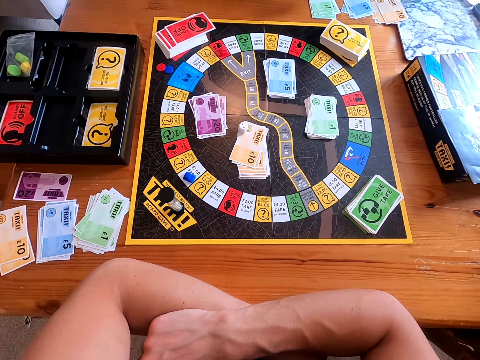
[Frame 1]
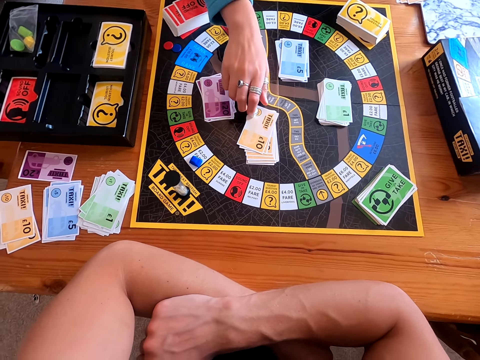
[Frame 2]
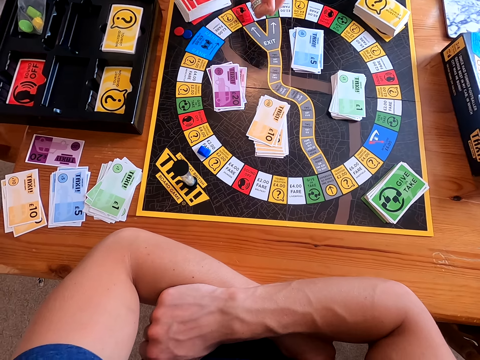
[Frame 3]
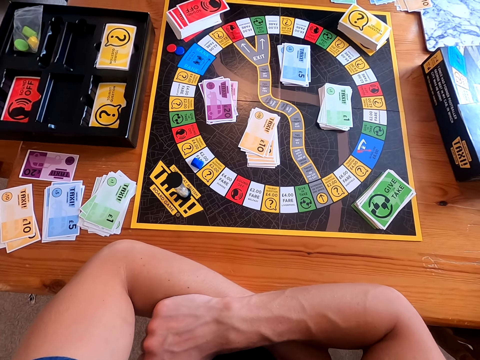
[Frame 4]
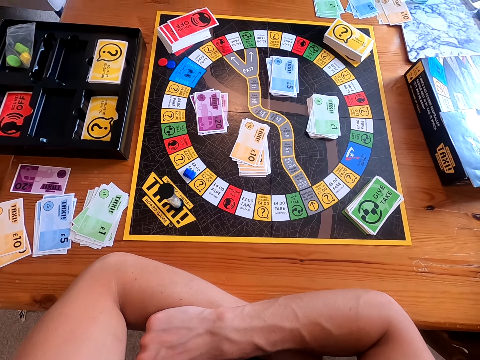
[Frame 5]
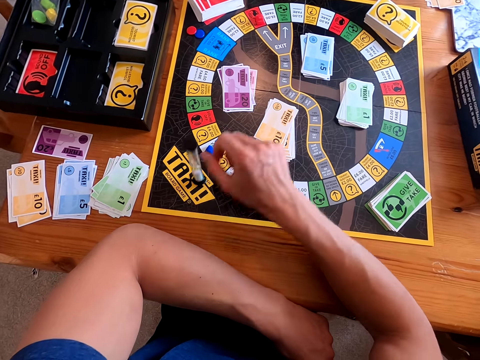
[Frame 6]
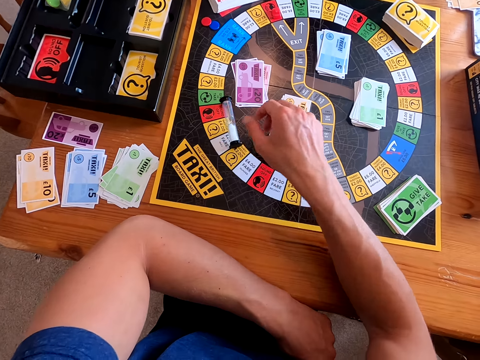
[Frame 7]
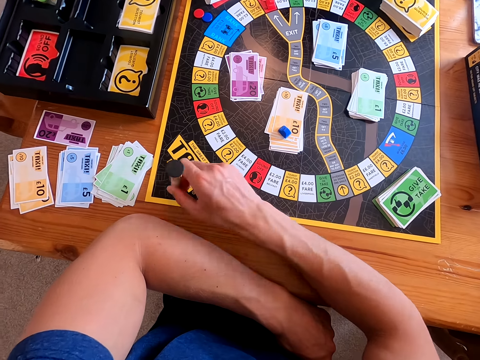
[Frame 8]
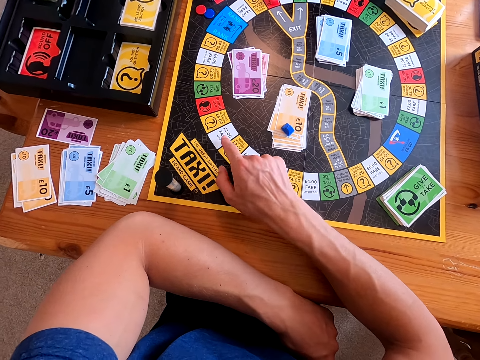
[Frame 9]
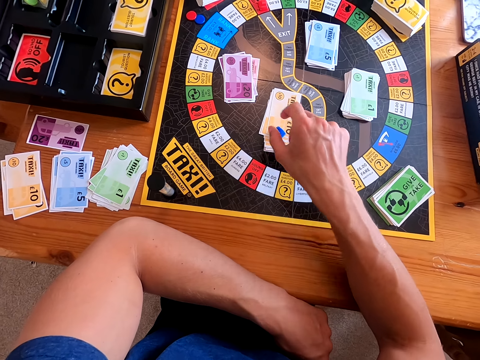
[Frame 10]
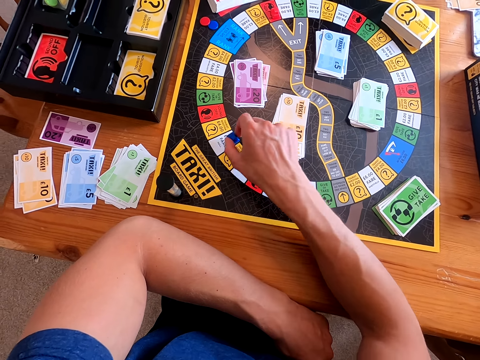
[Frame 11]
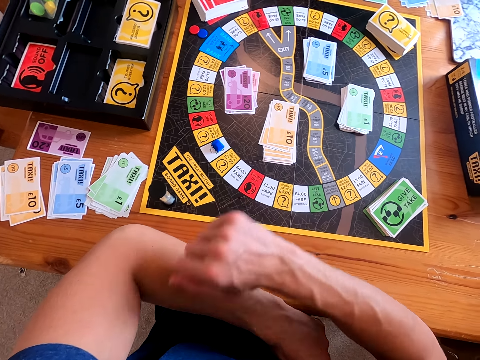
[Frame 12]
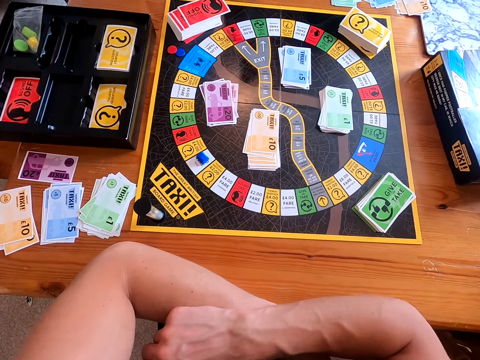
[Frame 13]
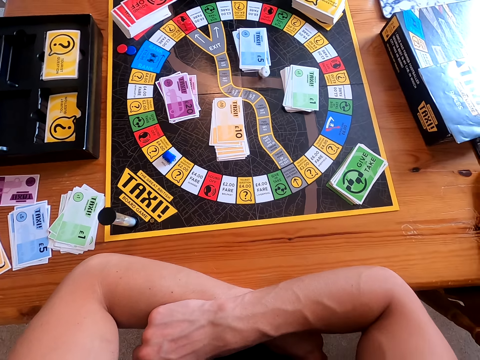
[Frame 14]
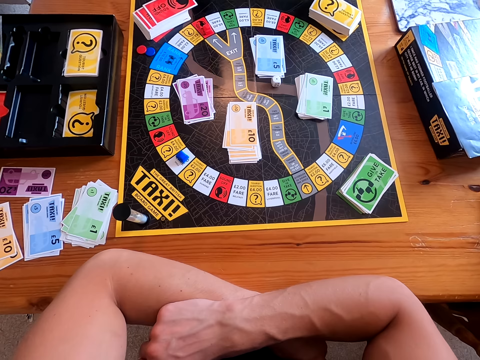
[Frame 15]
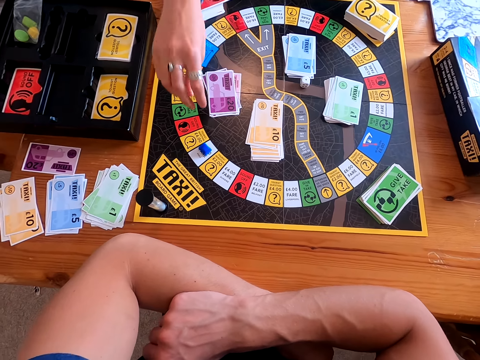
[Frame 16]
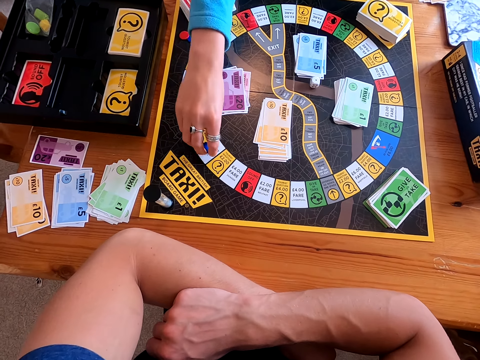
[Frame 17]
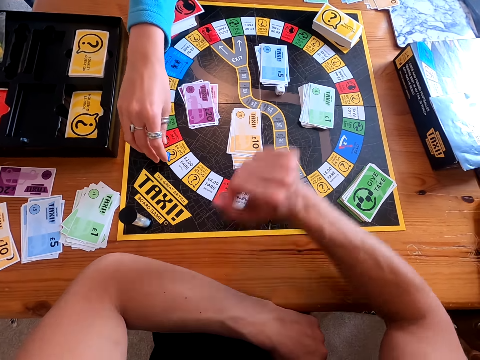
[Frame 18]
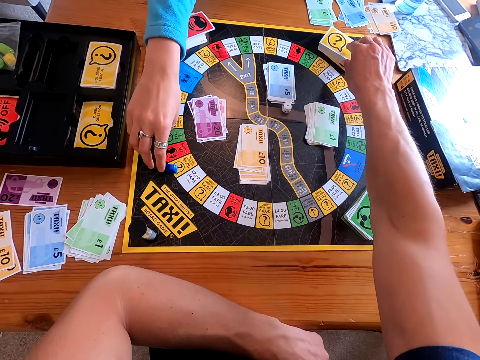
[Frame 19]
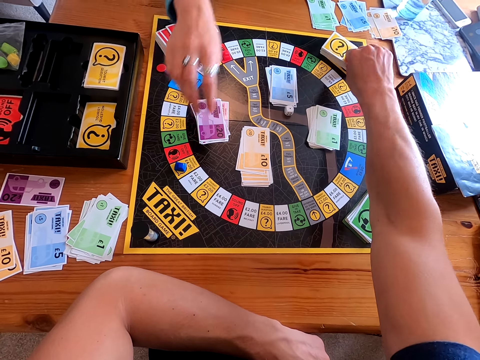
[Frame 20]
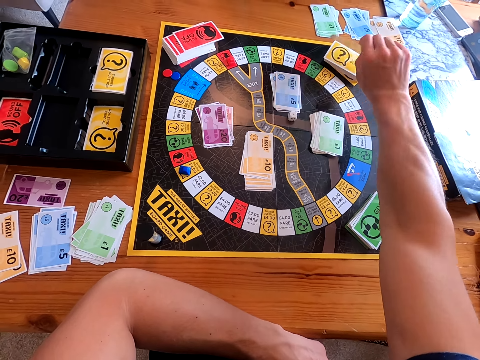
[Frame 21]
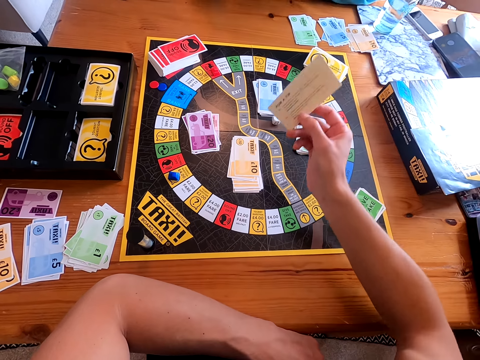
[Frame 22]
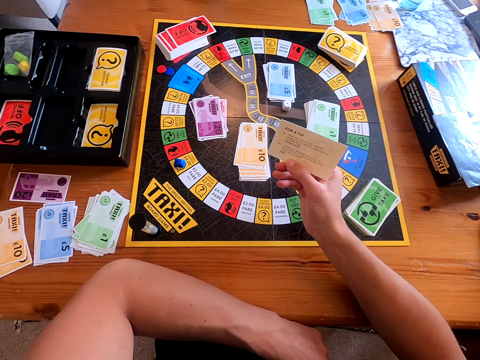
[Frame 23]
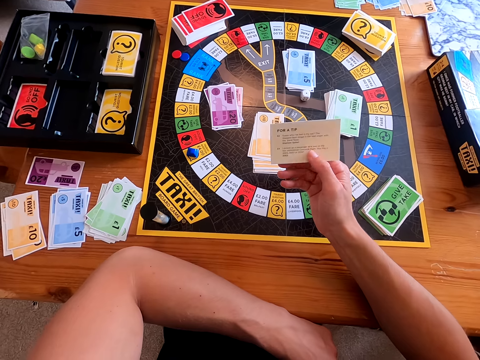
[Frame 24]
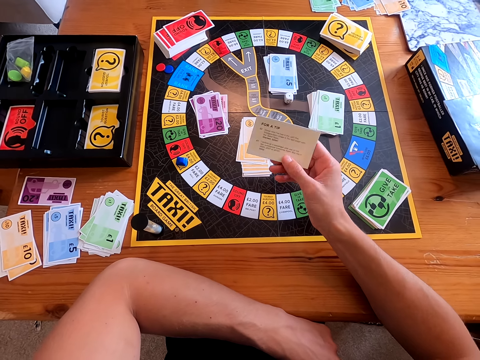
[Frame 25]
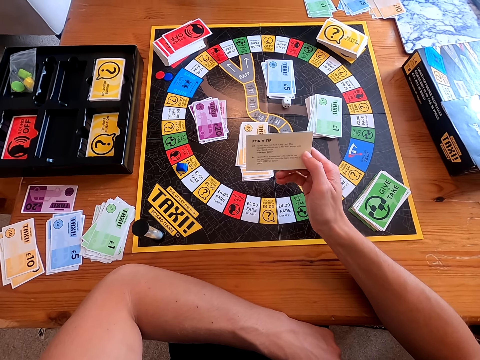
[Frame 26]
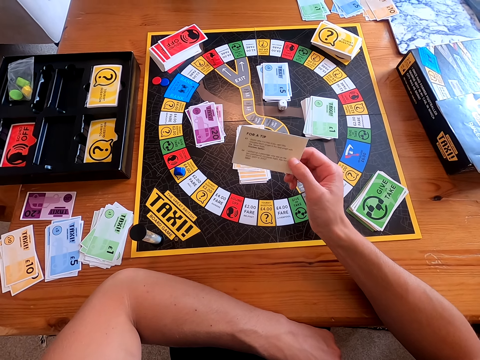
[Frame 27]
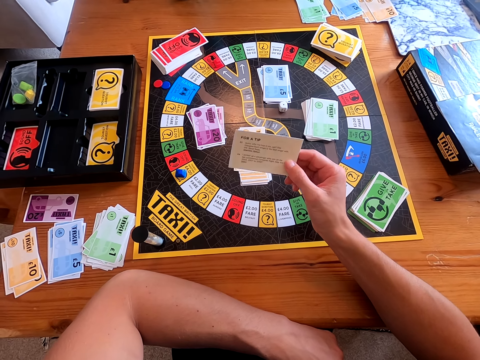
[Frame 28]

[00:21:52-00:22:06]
The camera wearer picks the dice with her right hand. A woman picks the dice from the board. The camera wearer shakes the dice with her right hand. The woman kicks something with her right hand, picks up something and picks something. The camera wearer places the piece on the board. The woman places something on the board. The camera wearer throws the dice on the board. The woman throws the dice on the board. The camera wearer picks something. The woman moves the piece on the board. The camera wearer puts something on the board and picks a card from the board. The woman picks a yellow card and reads the back of the yellow card.

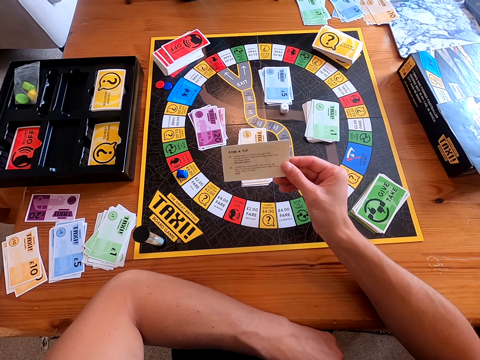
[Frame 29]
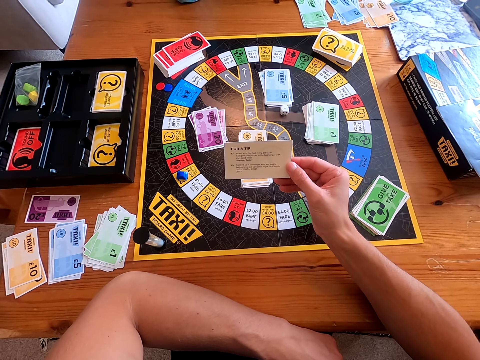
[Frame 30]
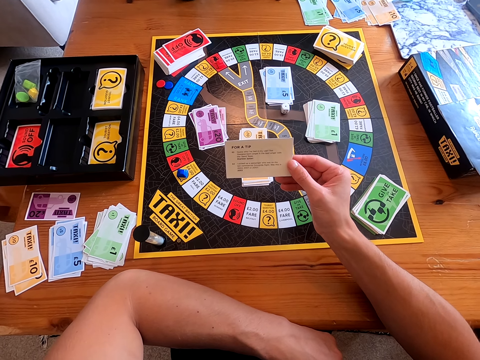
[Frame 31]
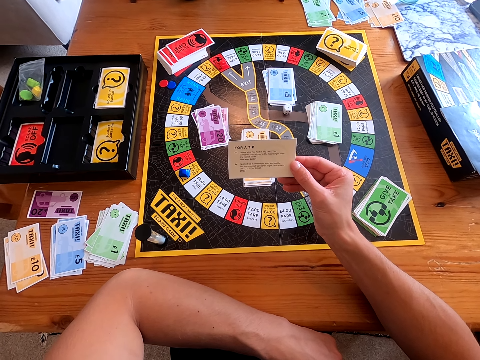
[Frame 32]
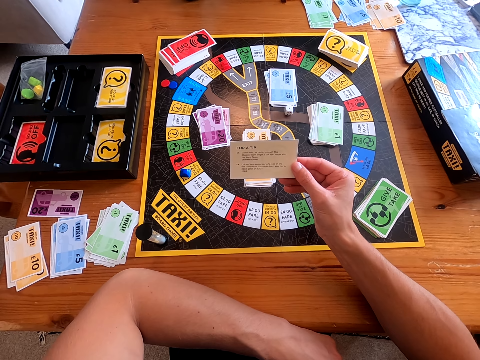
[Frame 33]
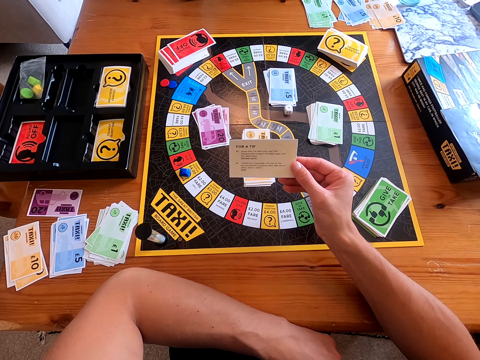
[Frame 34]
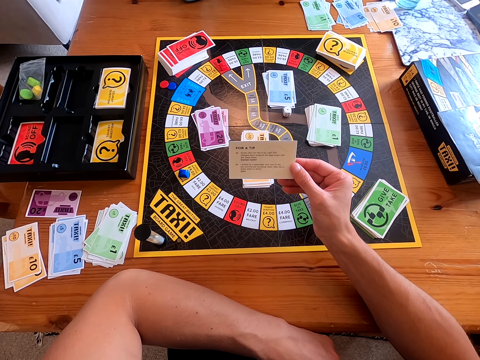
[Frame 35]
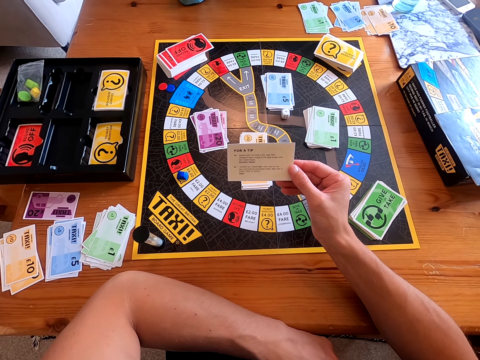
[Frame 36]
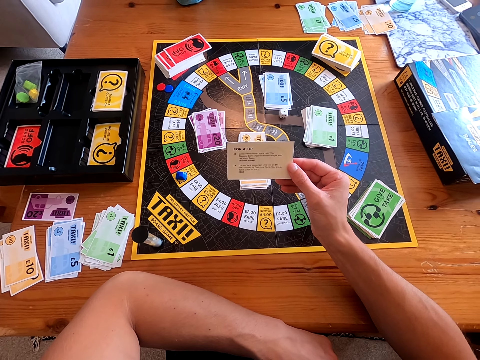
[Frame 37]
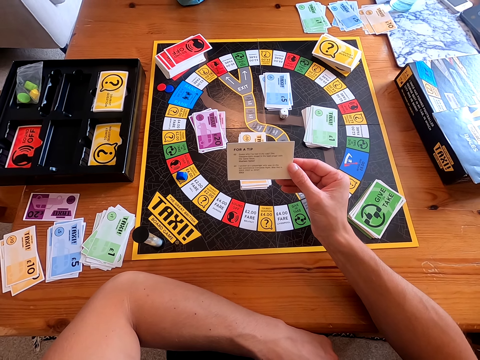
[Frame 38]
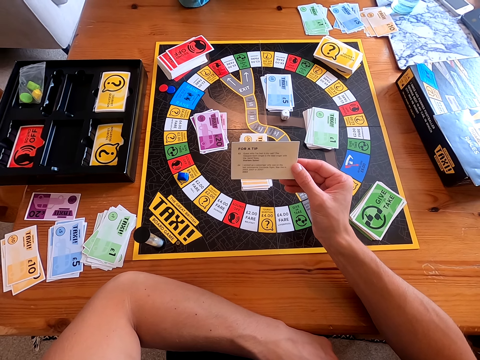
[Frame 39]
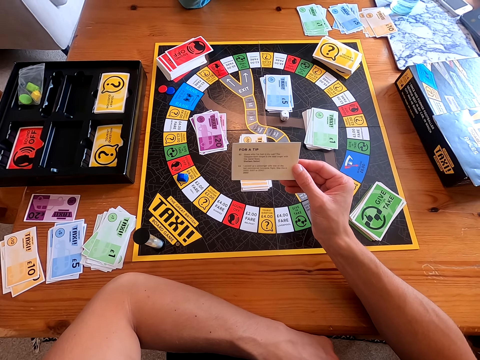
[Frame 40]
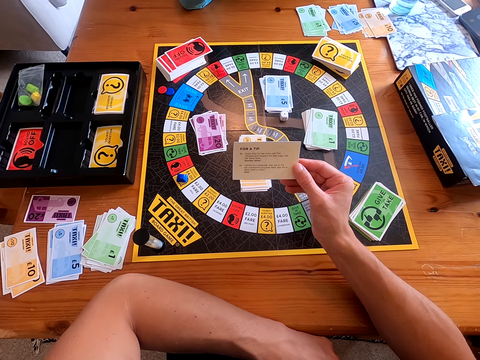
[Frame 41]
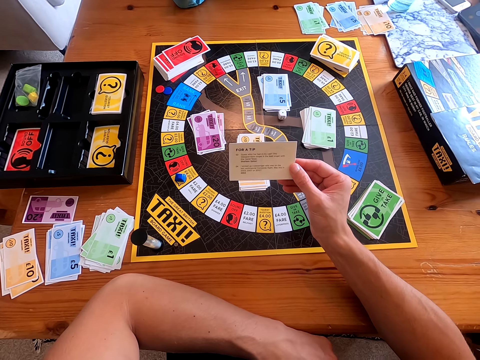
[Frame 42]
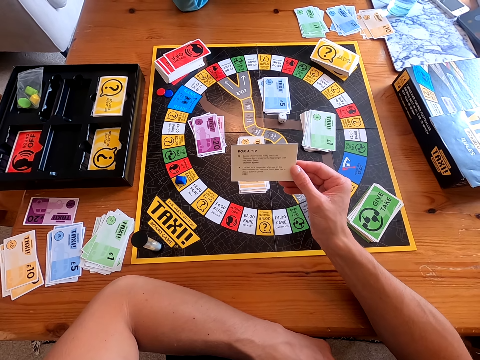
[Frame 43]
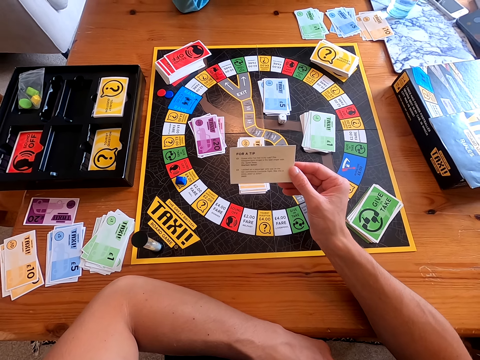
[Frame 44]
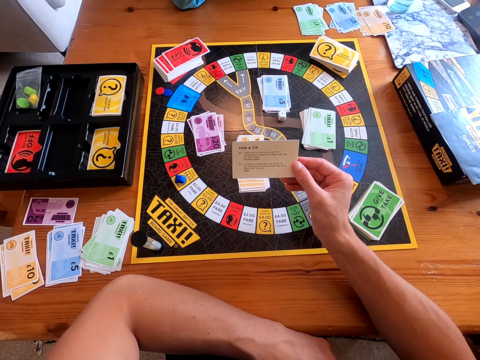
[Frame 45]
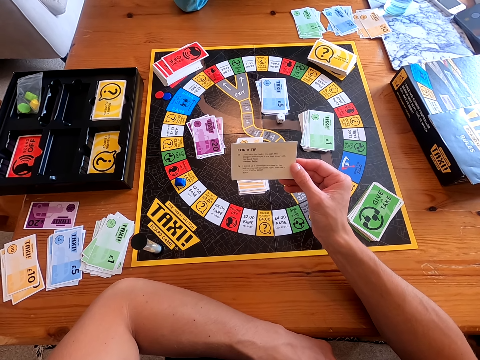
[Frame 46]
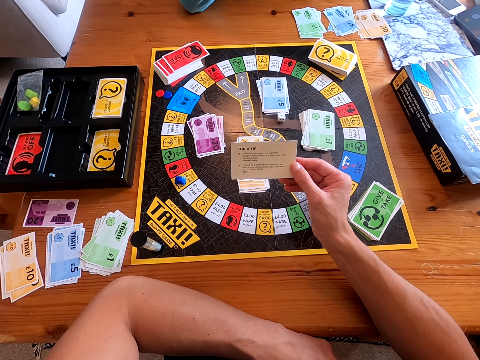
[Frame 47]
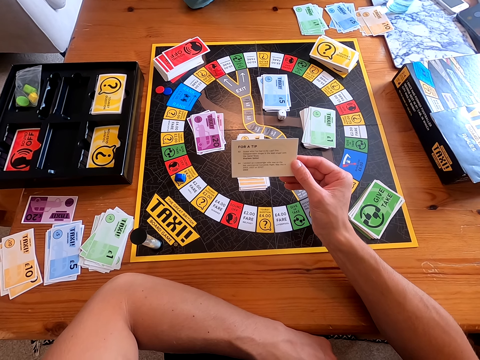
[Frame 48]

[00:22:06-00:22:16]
The camera wearer reads the question on the card. A woman answers the question on the card.

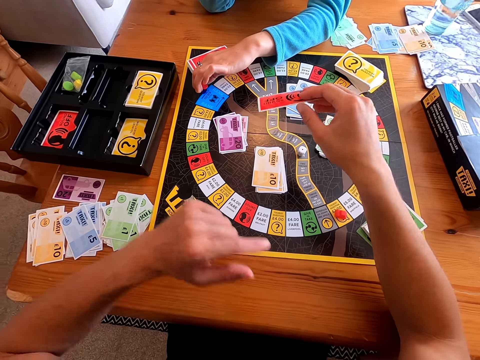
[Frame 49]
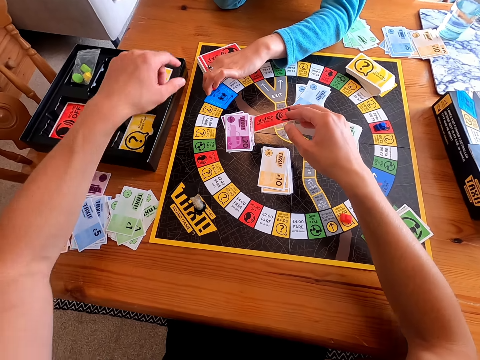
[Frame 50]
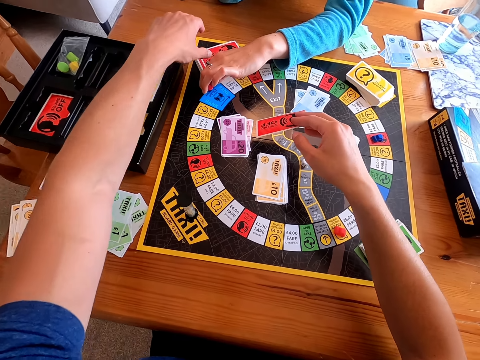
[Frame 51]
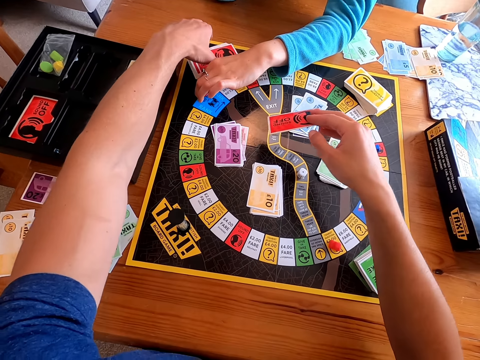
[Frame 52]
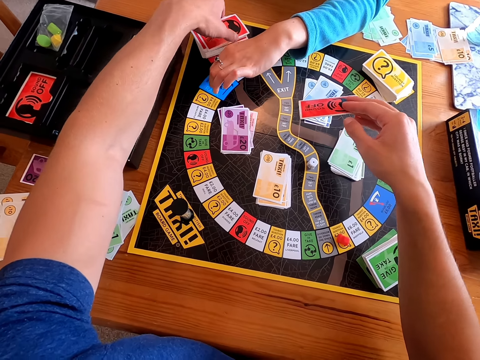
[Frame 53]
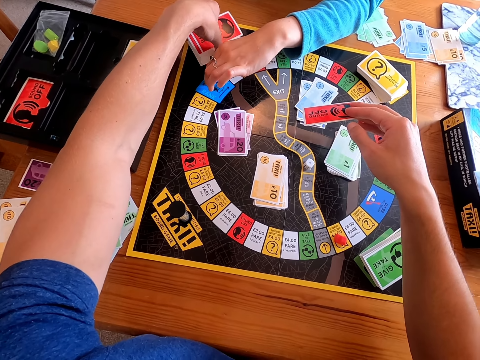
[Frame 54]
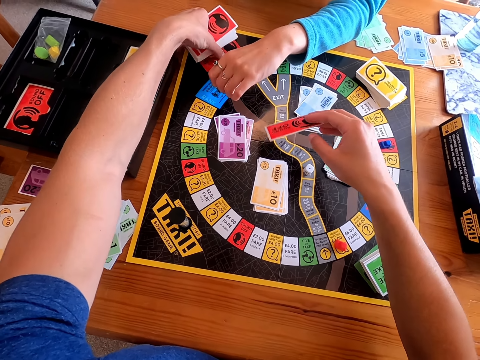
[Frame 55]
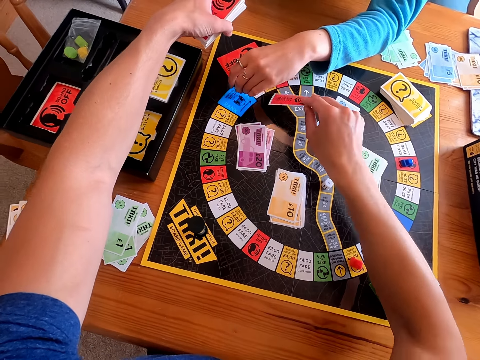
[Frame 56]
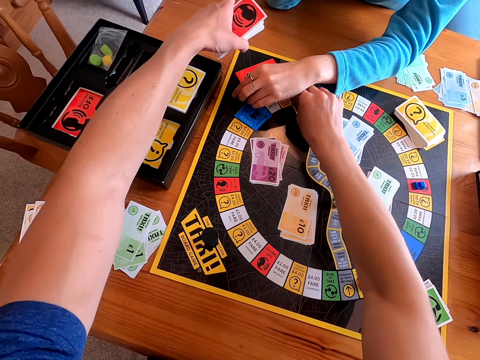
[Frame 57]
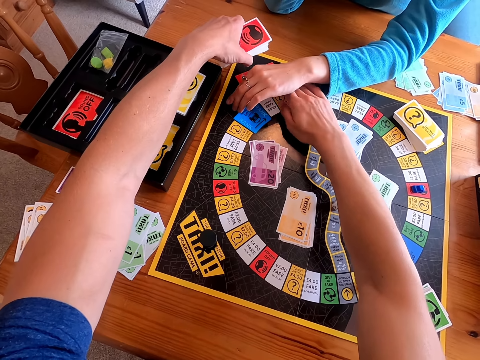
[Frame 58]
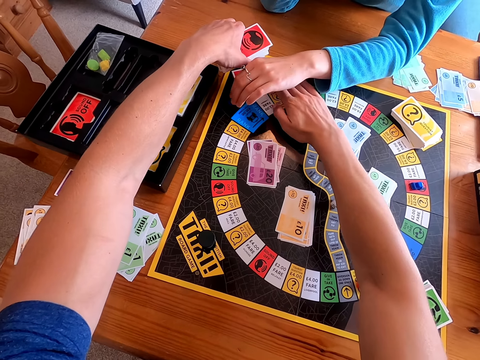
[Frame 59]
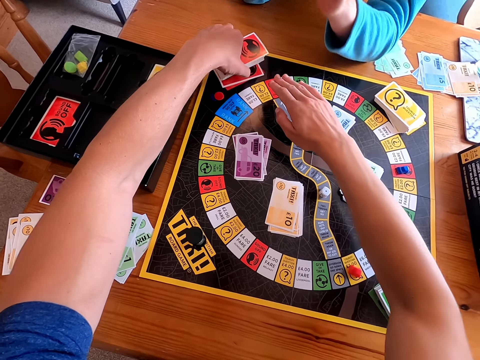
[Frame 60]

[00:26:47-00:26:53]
A woman moves the pieces on the taxi board. The camera wearer picks up the cards. They place the card on the other cards.
